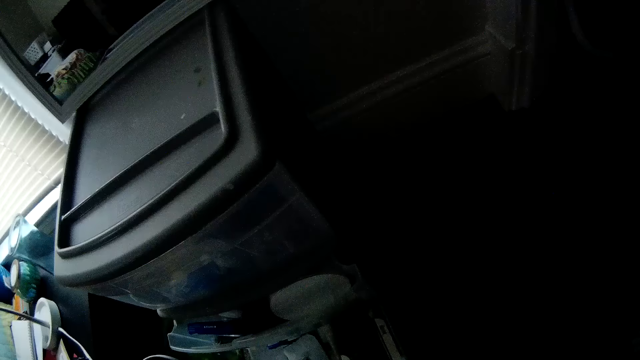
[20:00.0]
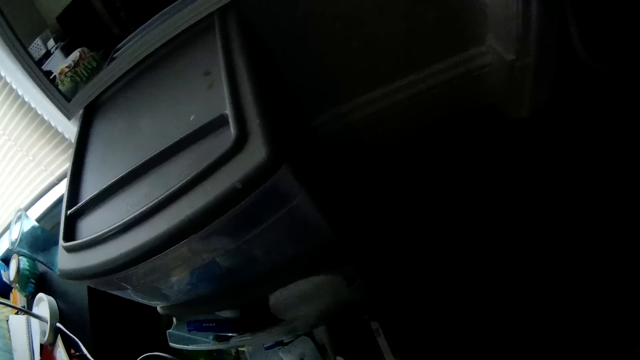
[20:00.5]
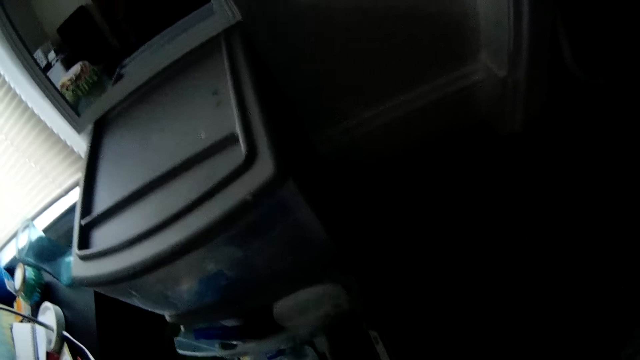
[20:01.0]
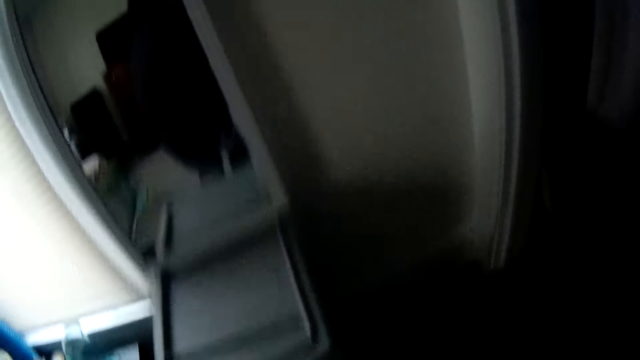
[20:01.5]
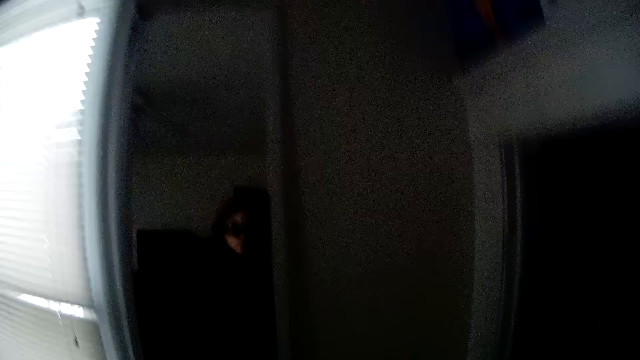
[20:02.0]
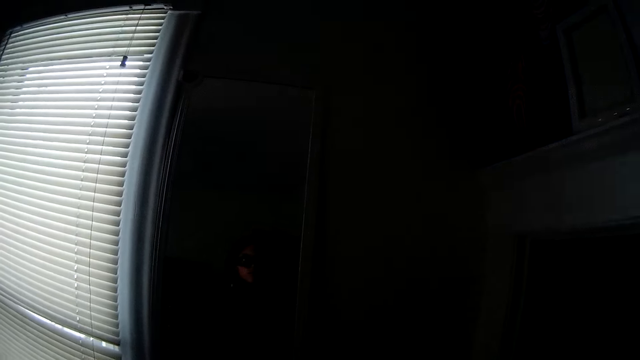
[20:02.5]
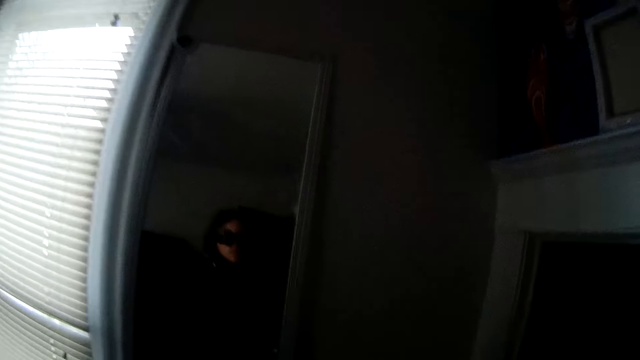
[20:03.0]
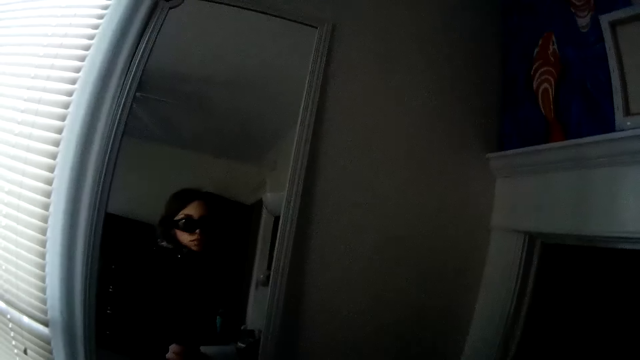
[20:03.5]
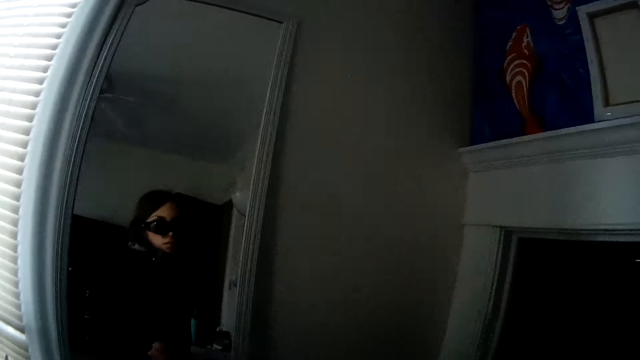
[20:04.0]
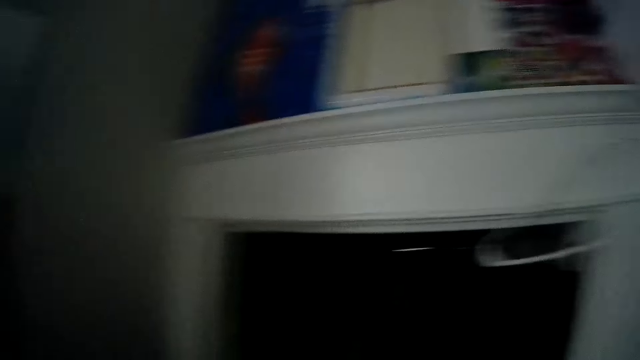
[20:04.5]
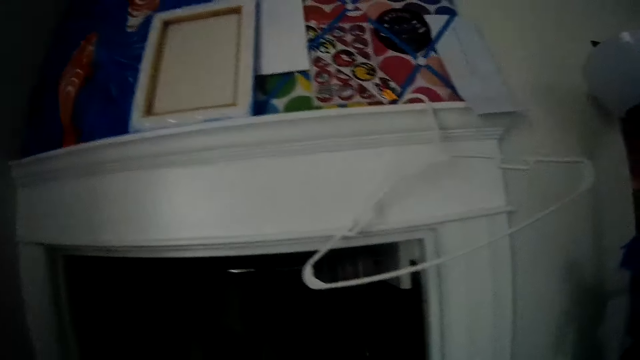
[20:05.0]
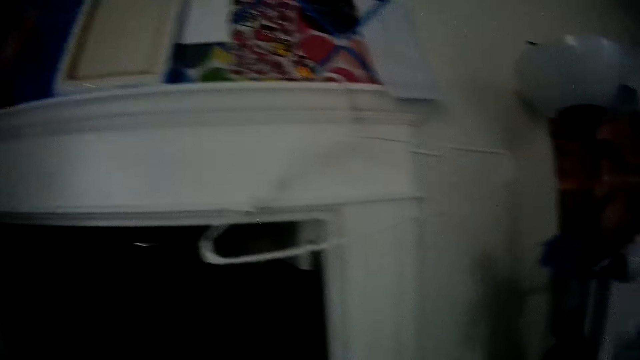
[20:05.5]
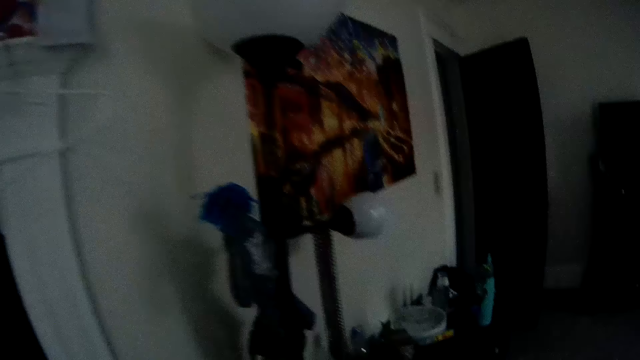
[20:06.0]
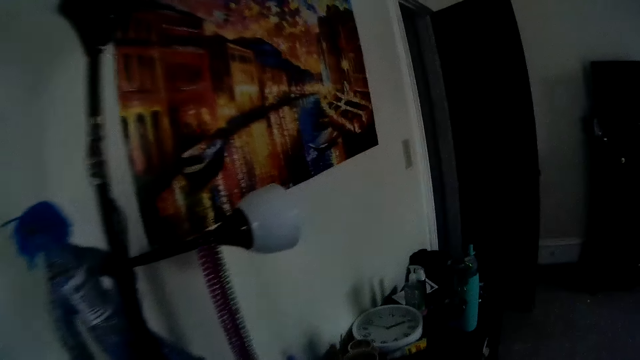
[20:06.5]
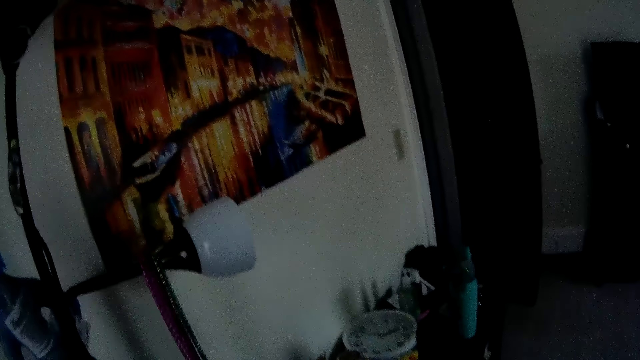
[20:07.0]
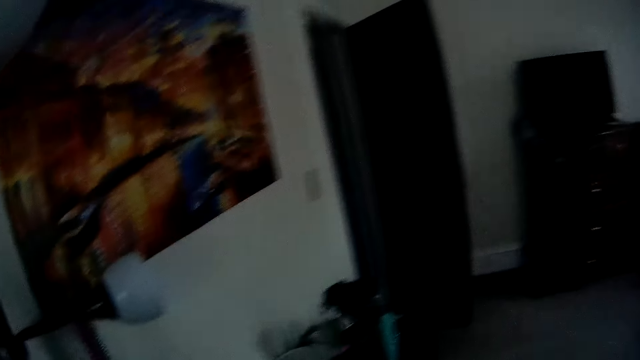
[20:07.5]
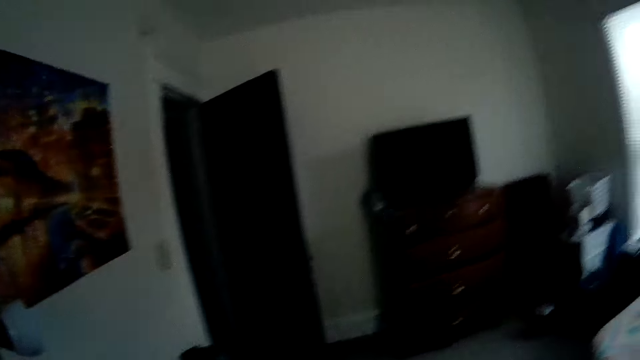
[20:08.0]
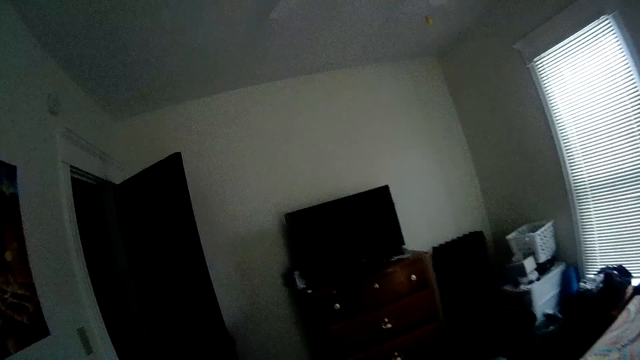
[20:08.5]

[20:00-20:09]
The camera wearer places the hair brush on the cabinet top with her right hand.
